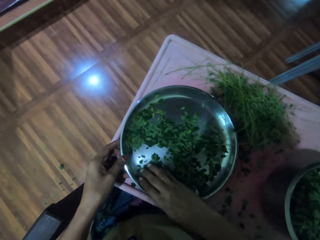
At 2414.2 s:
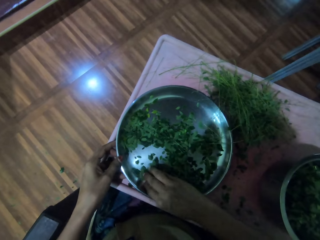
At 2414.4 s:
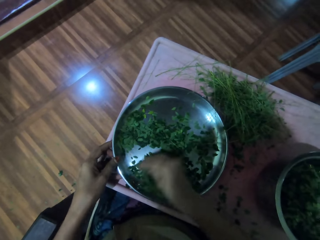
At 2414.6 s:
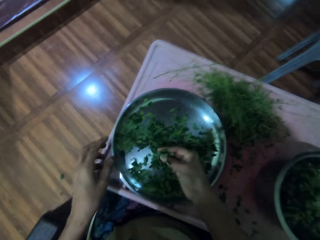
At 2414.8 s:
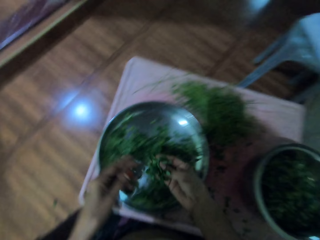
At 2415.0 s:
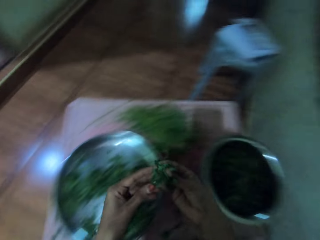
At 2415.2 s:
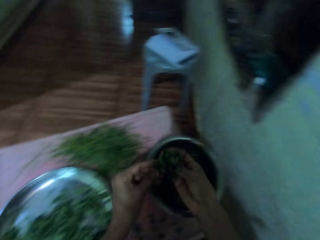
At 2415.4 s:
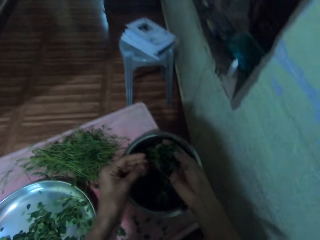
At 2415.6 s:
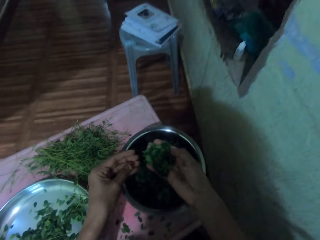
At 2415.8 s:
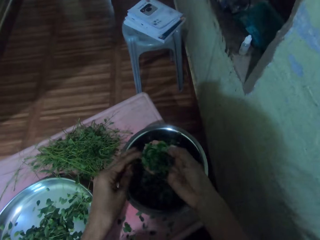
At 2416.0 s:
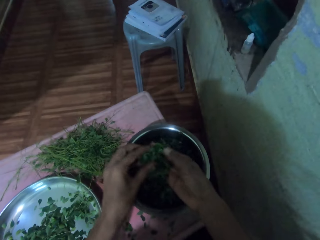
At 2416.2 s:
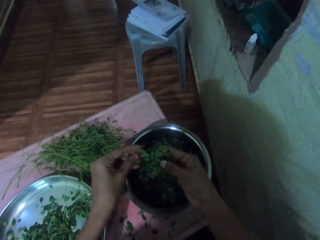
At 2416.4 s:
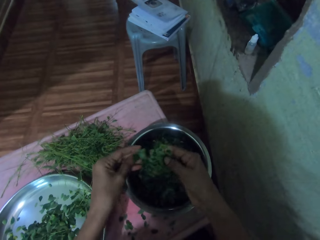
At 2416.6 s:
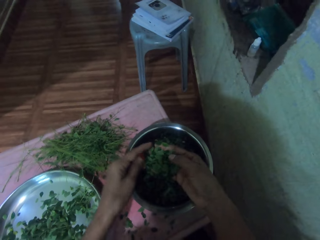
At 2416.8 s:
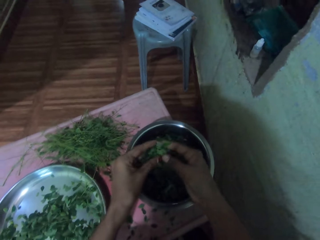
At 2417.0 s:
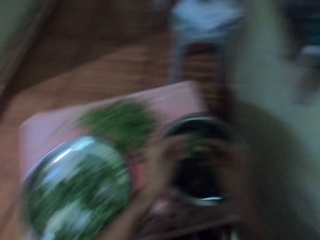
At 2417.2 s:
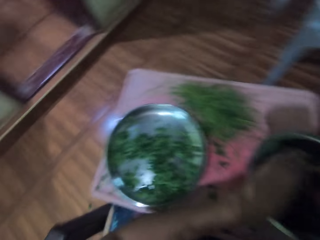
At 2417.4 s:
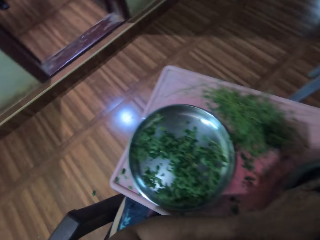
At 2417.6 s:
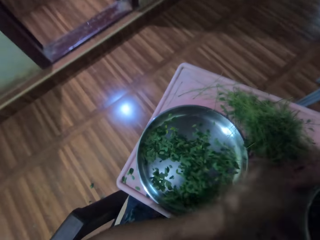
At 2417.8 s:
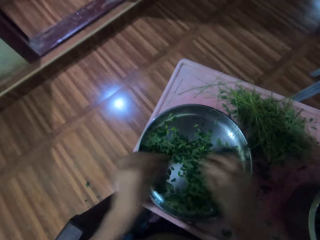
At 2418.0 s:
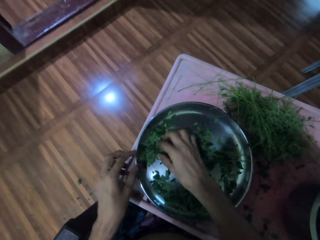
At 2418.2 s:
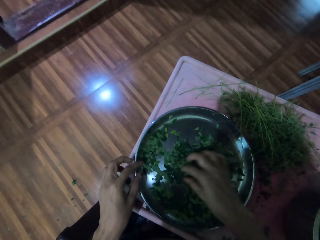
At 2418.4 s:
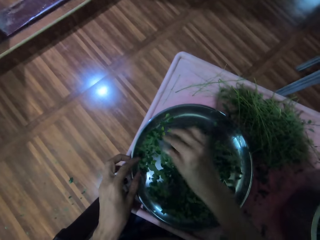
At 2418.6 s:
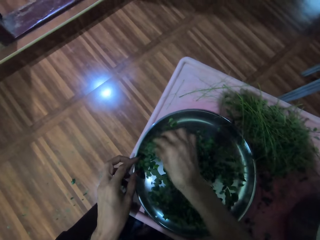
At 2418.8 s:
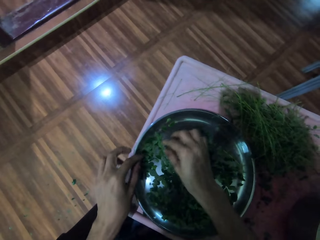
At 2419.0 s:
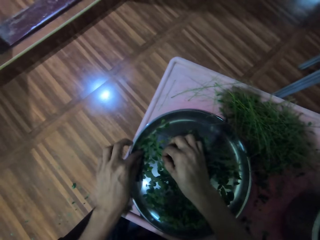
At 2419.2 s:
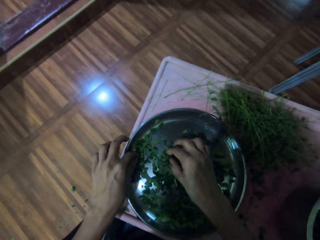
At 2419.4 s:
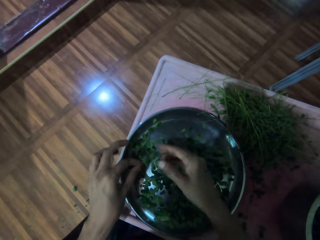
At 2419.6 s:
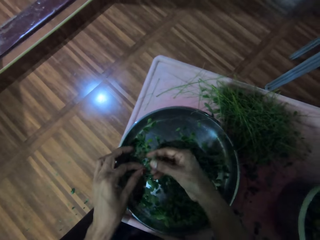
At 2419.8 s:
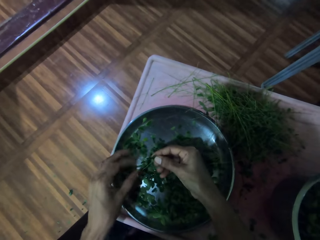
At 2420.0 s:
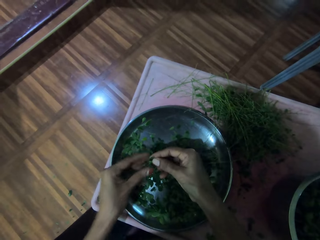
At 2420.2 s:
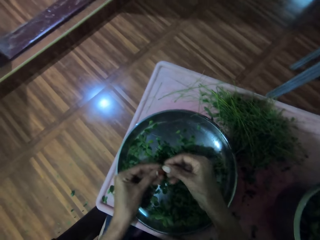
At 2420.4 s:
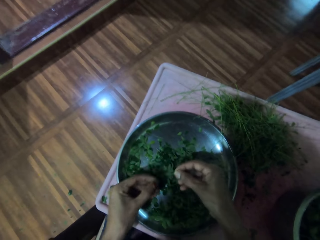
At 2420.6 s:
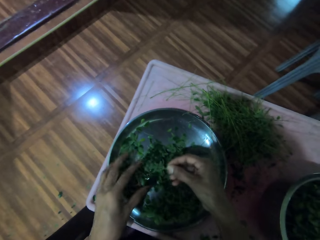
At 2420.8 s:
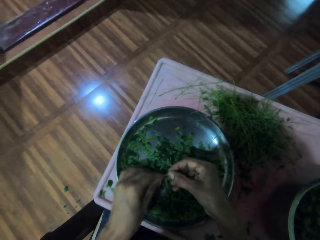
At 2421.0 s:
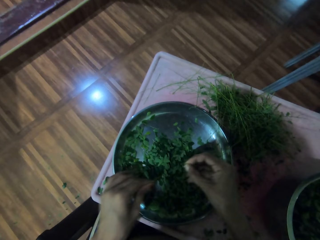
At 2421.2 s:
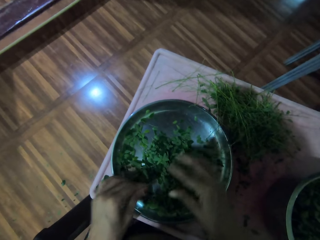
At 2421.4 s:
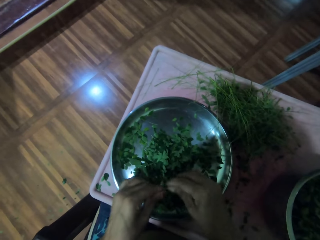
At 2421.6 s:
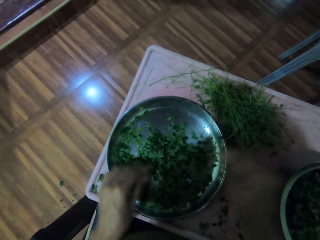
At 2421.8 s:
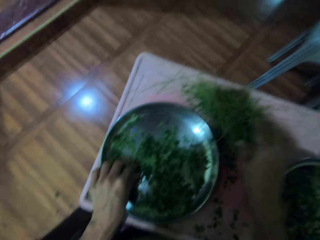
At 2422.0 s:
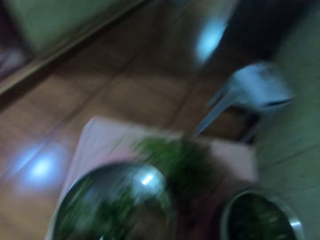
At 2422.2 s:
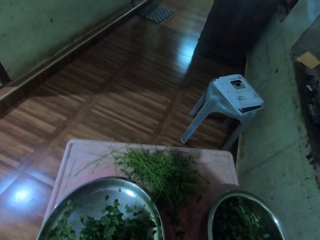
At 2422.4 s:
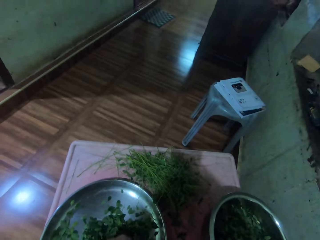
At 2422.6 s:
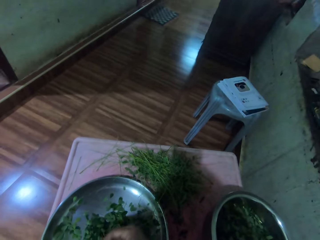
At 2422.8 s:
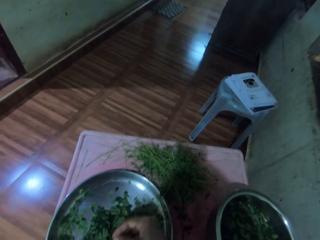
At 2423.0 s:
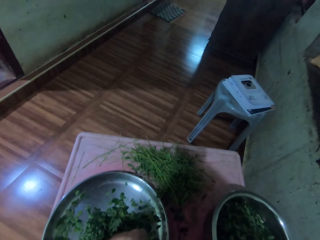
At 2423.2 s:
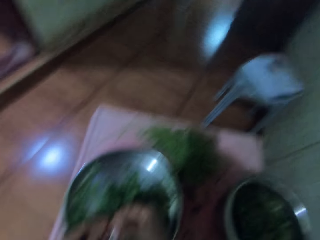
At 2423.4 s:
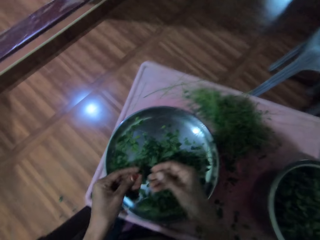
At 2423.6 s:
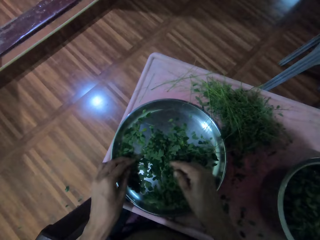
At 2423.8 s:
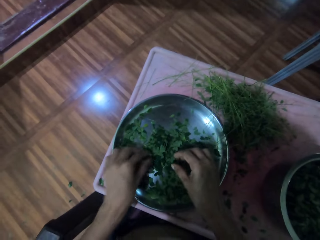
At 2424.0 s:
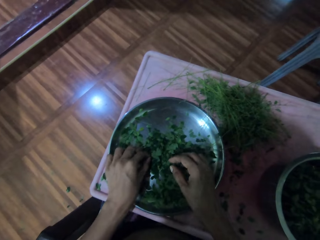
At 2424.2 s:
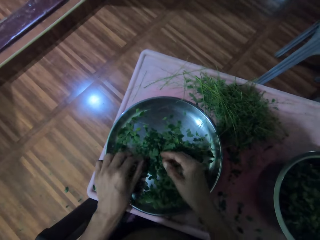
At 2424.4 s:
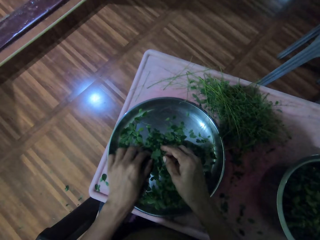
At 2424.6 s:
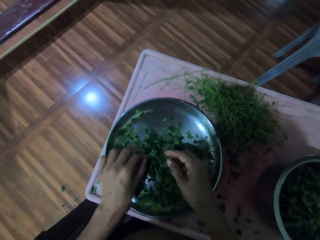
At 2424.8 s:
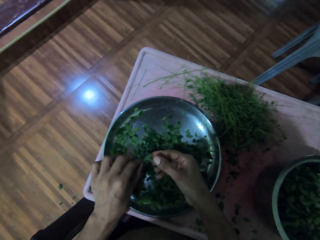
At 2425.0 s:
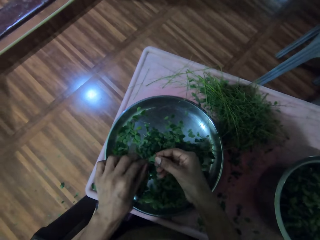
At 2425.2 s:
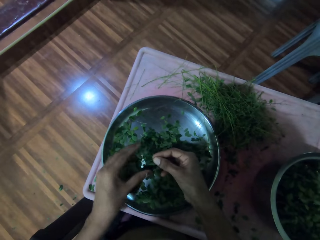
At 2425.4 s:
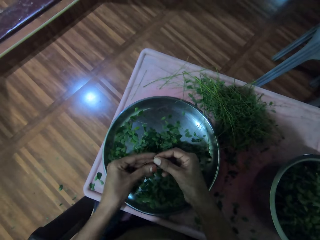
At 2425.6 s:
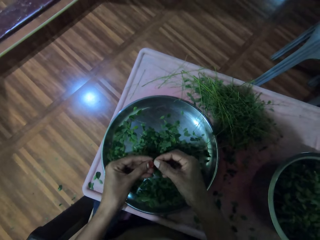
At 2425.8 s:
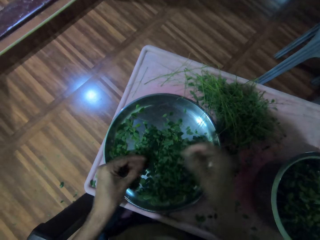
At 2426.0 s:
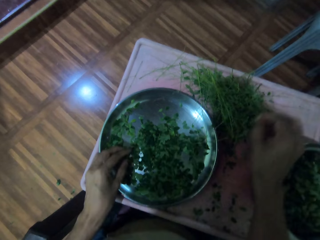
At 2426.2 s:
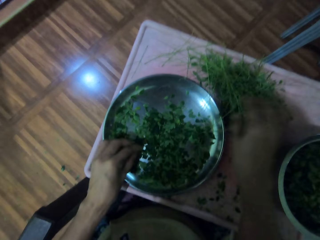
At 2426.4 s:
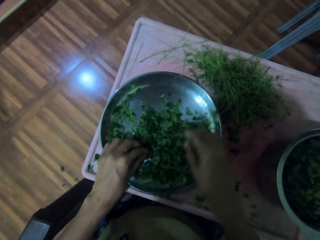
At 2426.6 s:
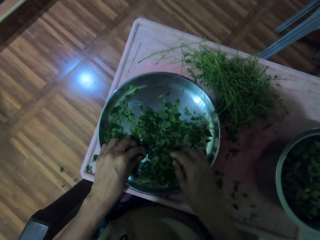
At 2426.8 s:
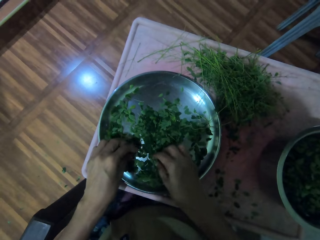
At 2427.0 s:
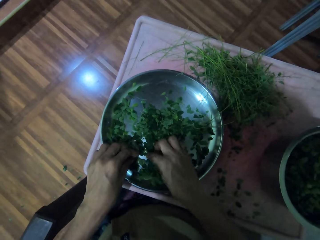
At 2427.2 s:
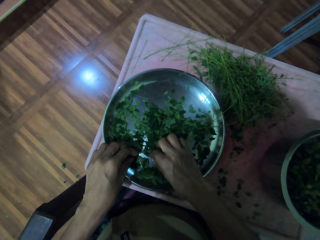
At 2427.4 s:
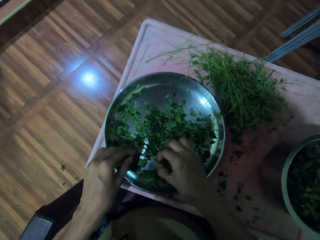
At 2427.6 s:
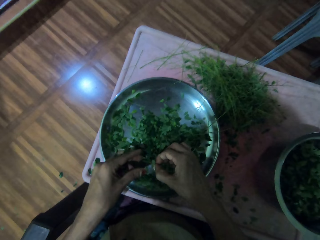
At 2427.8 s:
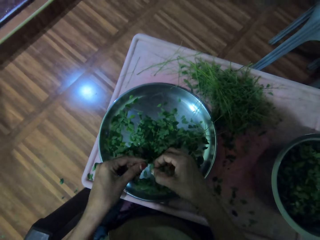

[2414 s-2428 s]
The camera wearer moves the leaves on the aluminum plate with her right hand. She picks the leaves in the aluminum plate with her right hand. She puts the leaves in the aluminum bowl. She shreds the leaves from the leafstalk with her left hand. She drops the leafstalk on the table. She picks up a leaf on the aluminum plate. She shreds the leaves with her left hand.

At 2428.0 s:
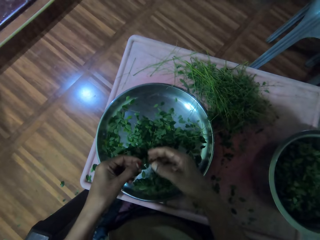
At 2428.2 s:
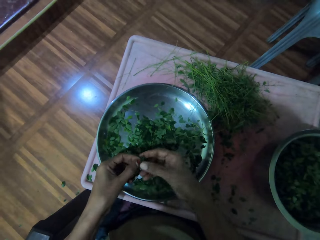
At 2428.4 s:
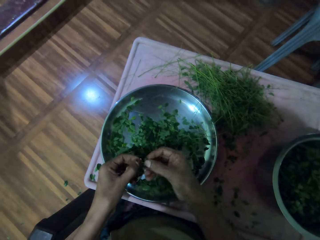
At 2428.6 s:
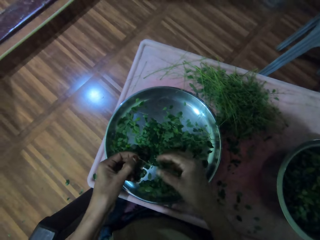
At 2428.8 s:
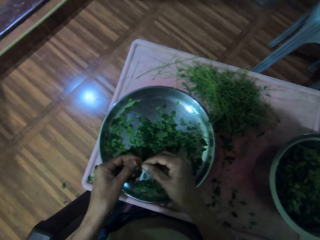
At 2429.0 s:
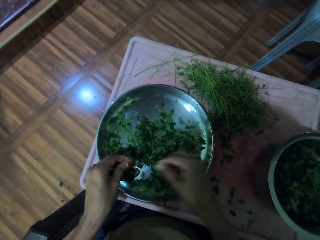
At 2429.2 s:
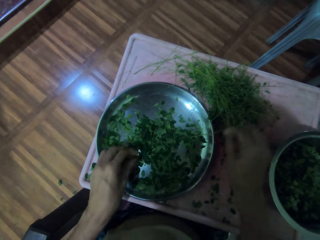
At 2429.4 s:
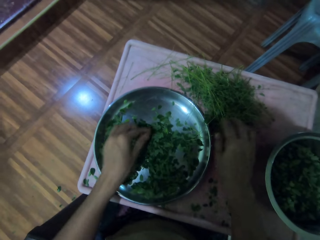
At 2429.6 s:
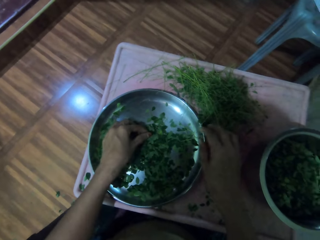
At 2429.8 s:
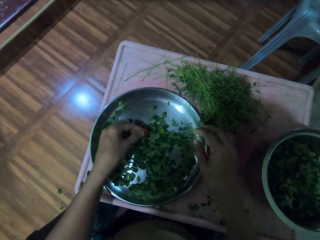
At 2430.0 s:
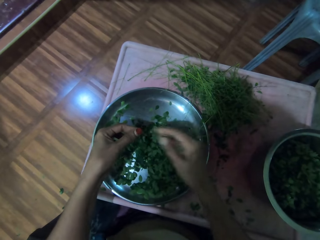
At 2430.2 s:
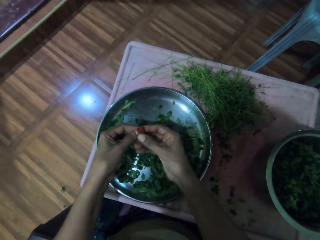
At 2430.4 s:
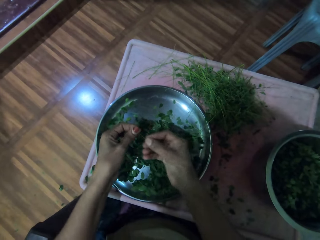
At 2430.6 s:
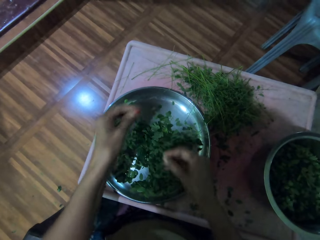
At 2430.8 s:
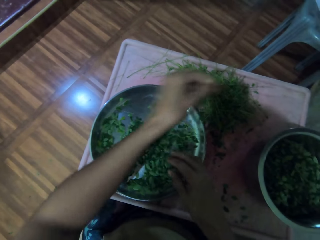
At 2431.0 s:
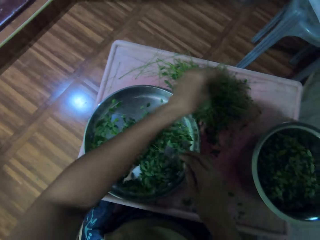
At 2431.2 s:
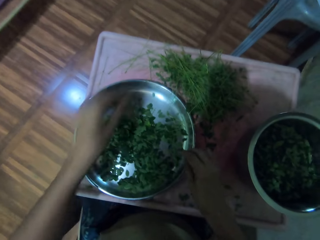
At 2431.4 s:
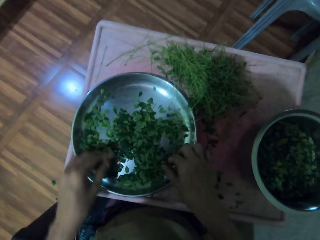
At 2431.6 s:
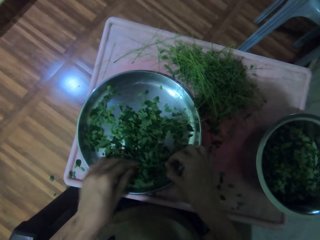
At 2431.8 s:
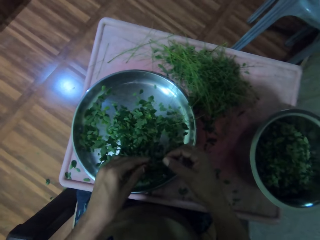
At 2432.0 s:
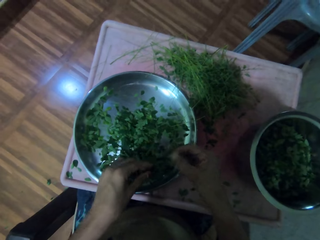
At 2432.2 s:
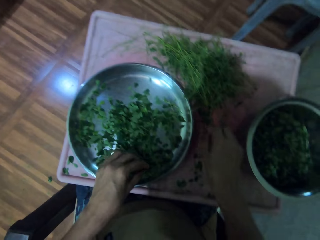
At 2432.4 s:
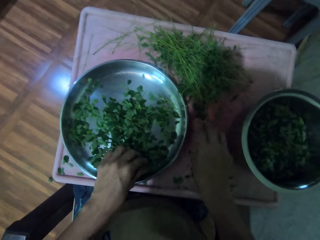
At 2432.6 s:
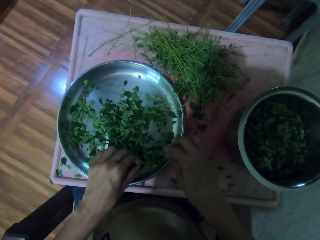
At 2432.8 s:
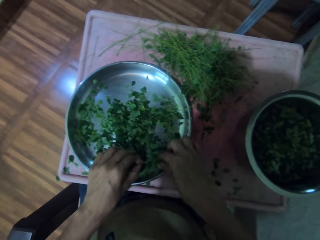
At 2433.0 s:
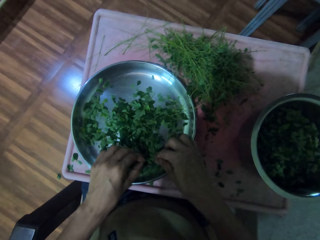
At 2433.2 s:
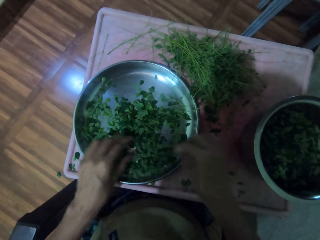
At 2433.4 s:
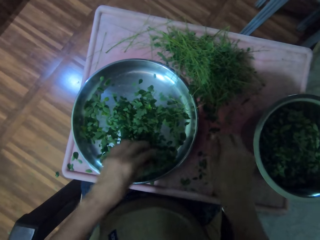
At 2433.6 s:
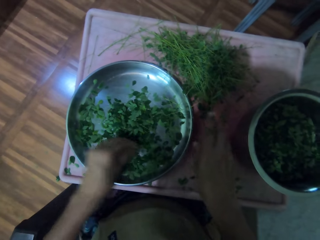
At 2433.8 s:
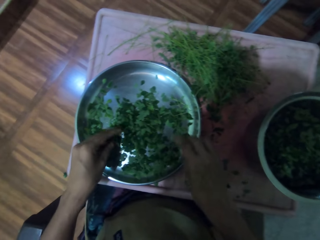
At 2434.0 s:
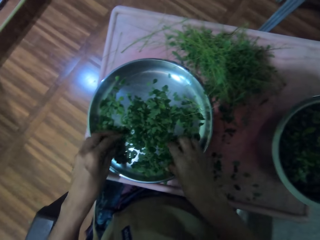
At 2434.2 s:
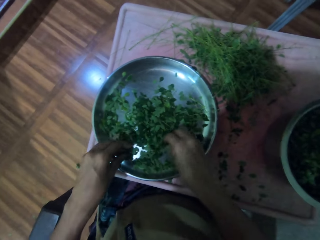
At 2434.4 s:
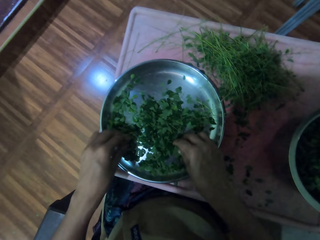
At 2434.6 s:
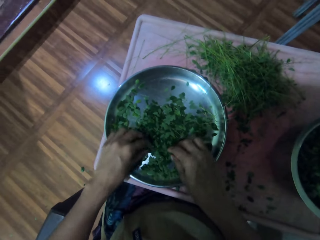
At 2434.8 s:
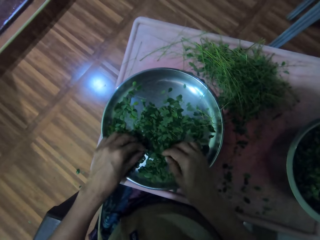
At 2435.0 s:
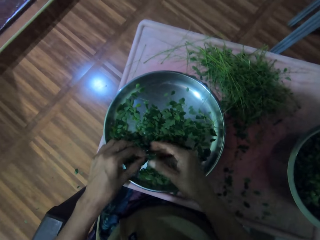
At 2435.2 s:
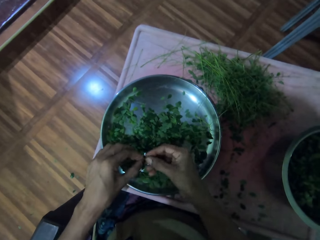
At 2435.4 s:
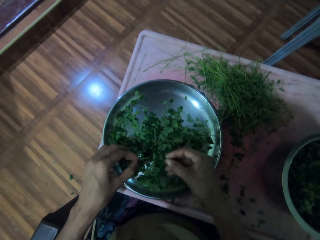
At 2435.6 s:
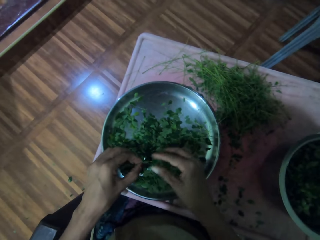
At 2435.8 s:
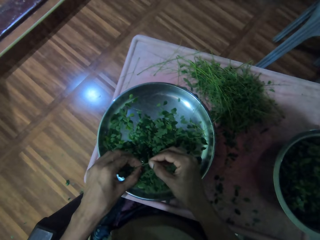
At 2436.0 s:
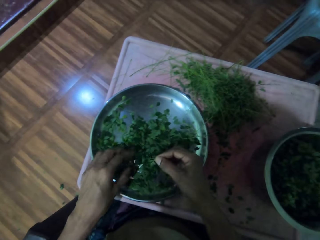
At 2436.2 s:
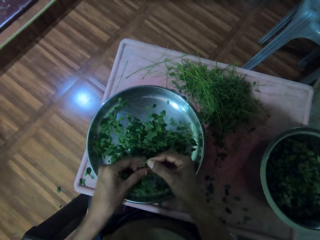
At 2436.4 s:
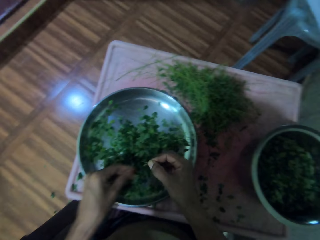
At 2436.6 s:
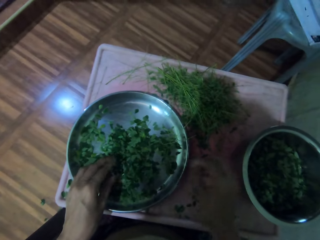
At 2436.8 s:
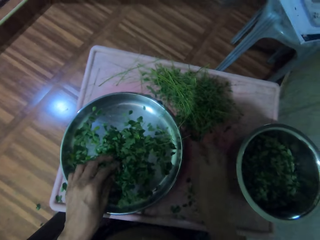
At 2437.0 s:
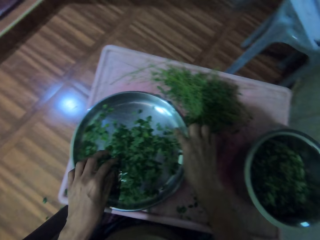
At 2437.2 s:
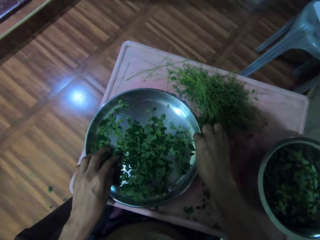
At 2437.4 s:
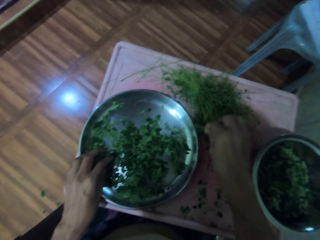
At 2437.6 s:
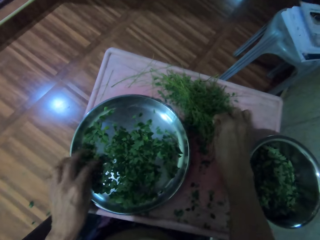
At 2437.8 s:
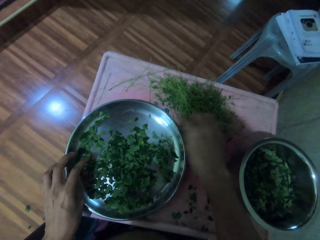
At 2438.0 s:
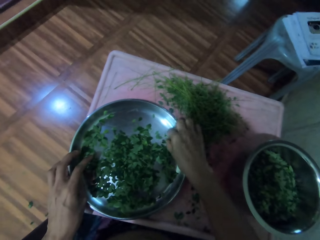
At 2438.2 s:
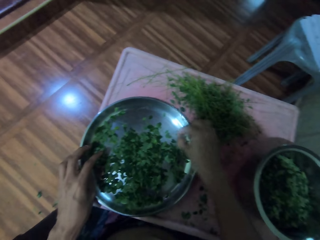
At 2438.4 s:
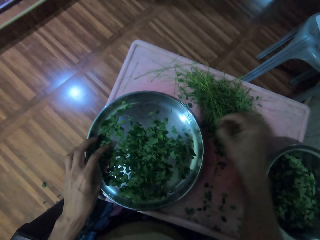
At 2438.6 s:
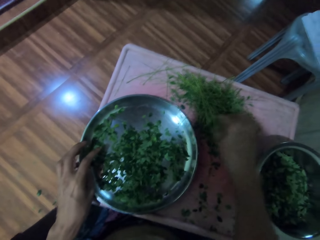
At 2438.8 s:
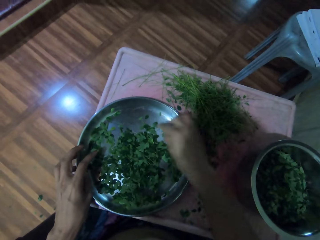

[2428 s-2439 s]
The camera wearer shreds the leaves with her right hand. She removes the leafstalk in the aluminum plate. She puts the leafstalk on the table.
